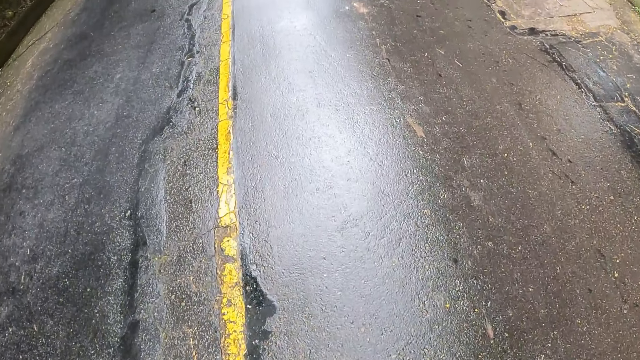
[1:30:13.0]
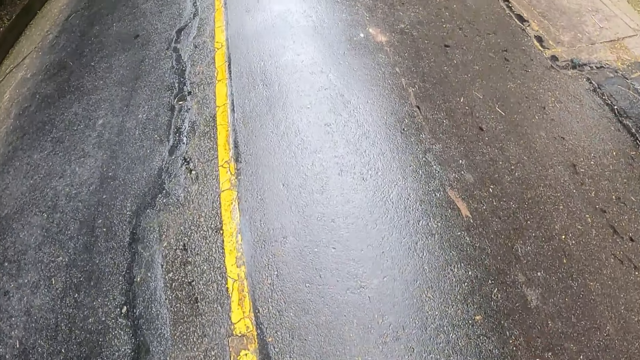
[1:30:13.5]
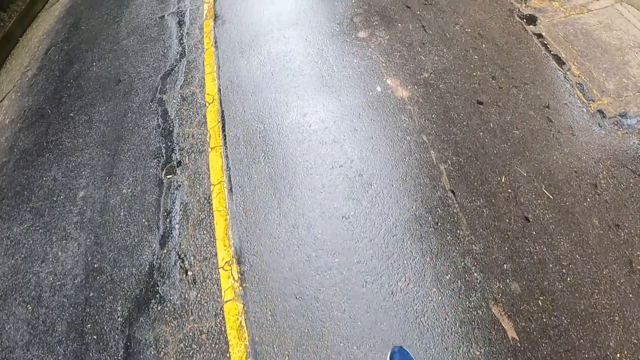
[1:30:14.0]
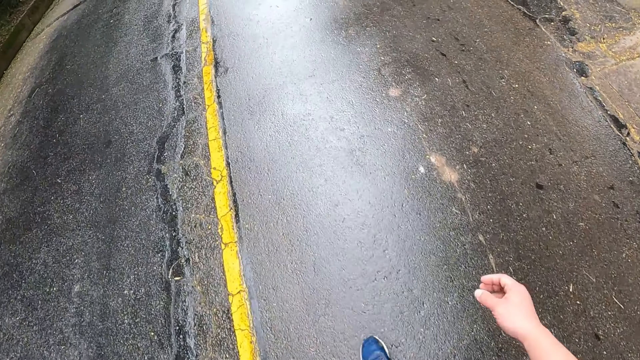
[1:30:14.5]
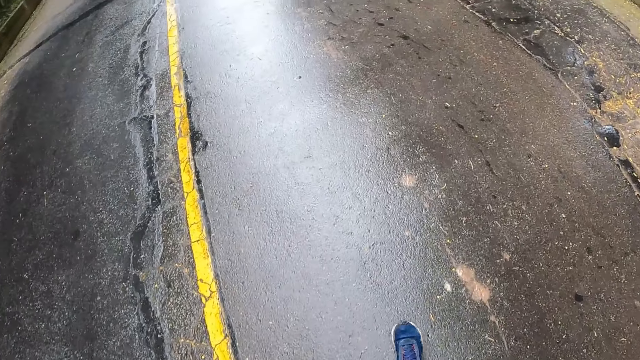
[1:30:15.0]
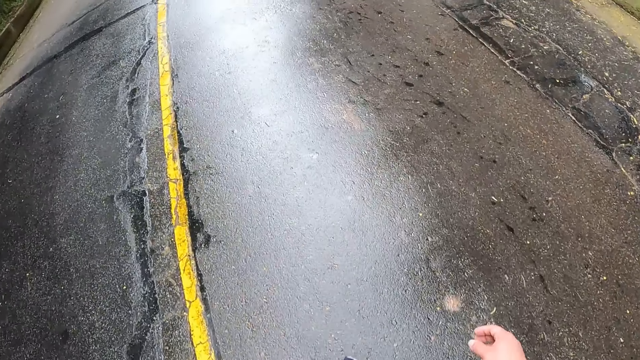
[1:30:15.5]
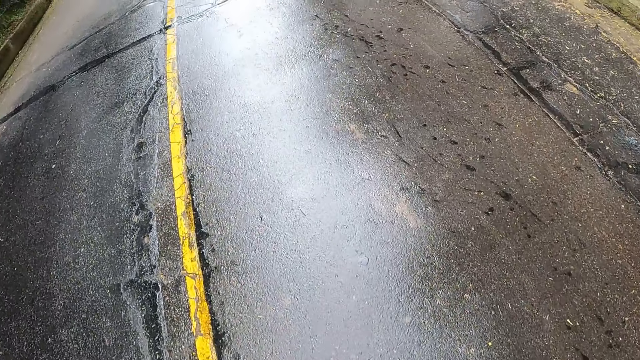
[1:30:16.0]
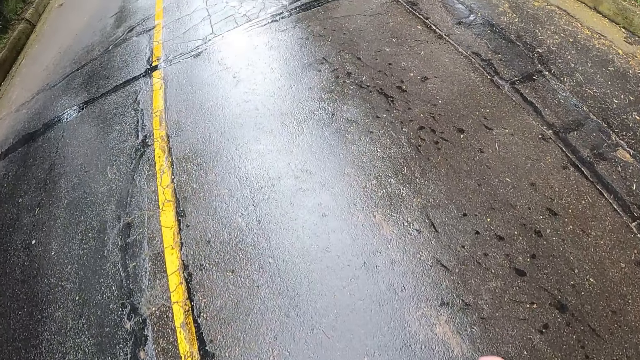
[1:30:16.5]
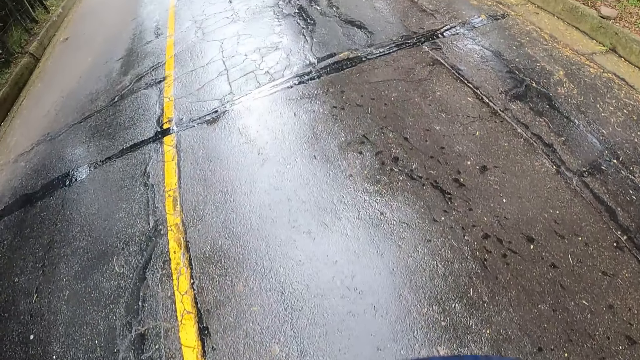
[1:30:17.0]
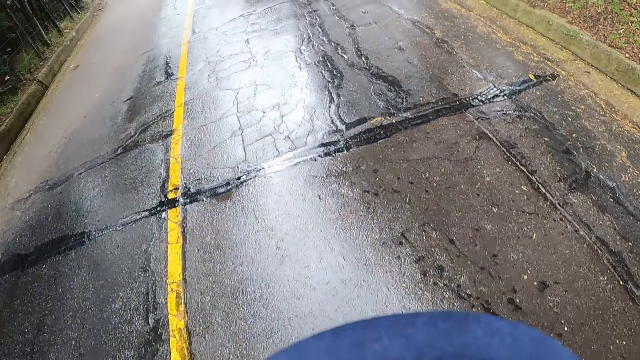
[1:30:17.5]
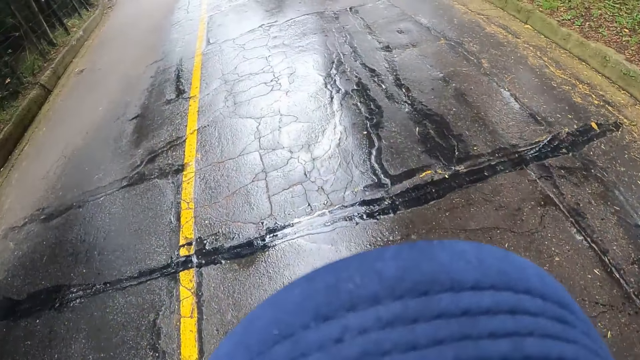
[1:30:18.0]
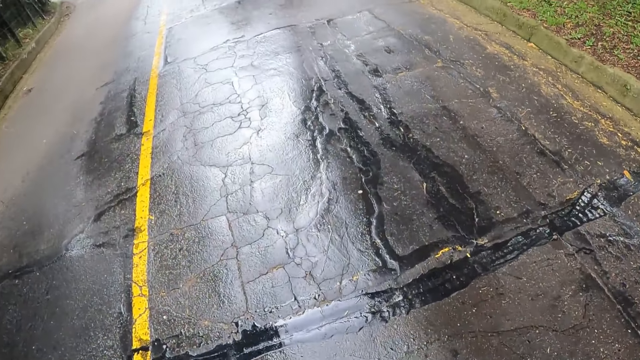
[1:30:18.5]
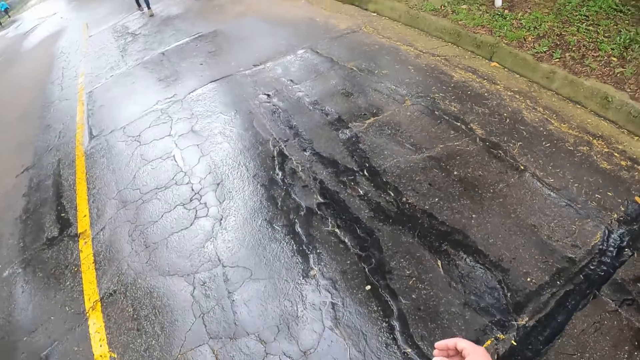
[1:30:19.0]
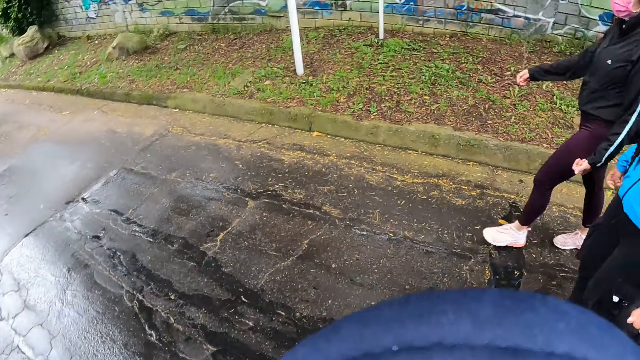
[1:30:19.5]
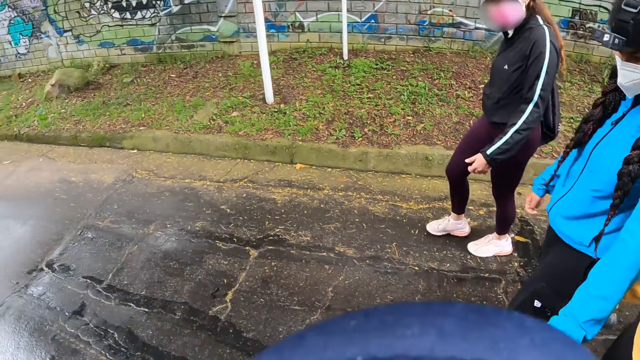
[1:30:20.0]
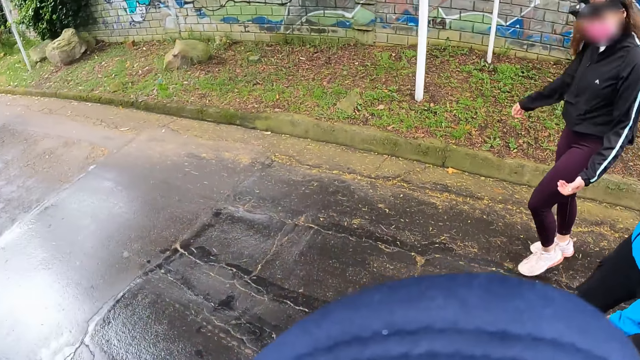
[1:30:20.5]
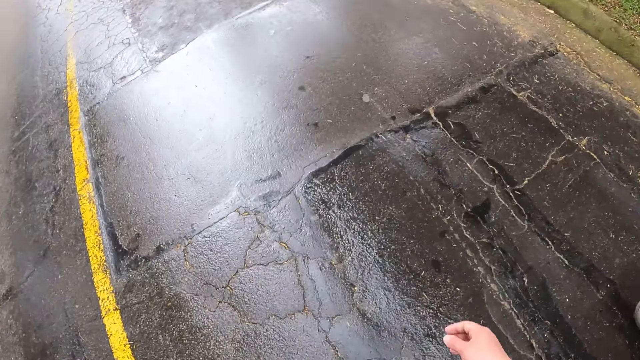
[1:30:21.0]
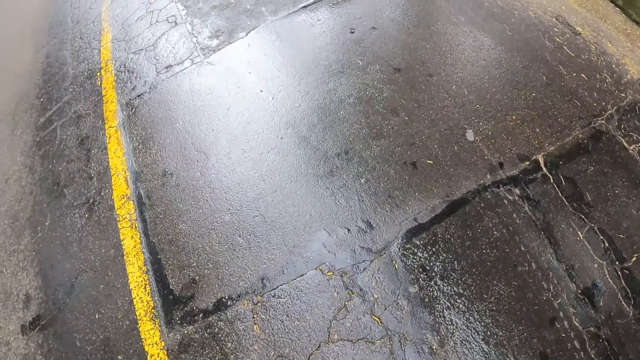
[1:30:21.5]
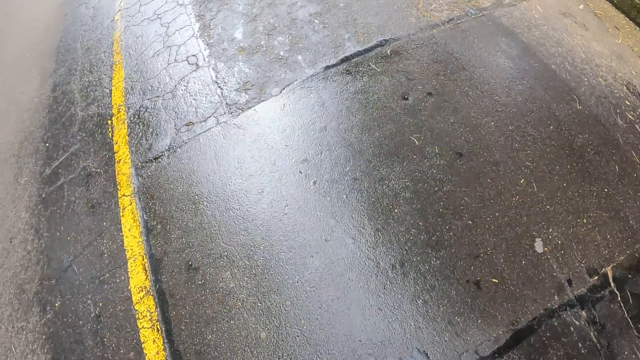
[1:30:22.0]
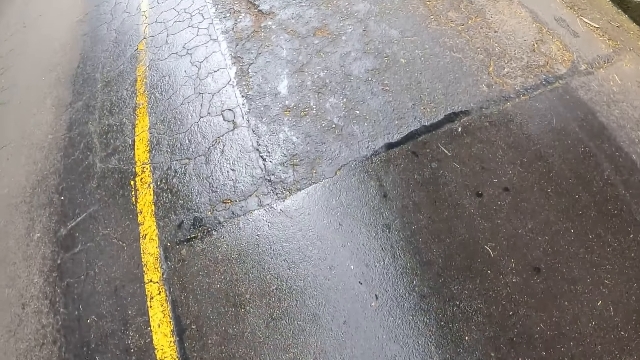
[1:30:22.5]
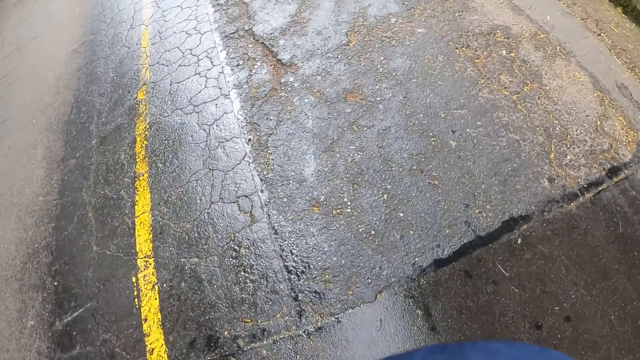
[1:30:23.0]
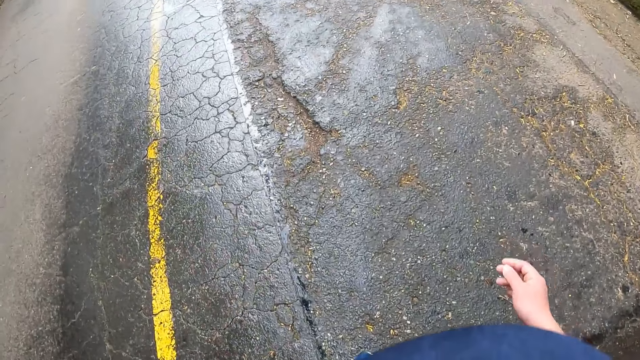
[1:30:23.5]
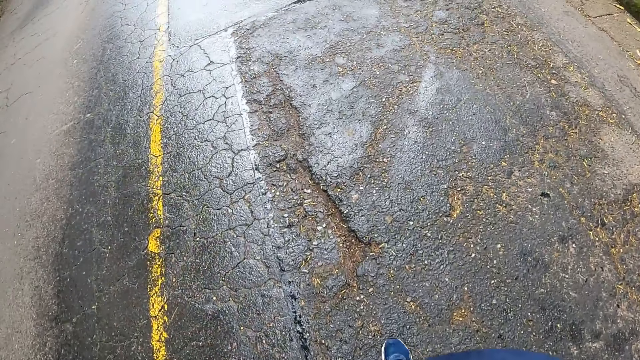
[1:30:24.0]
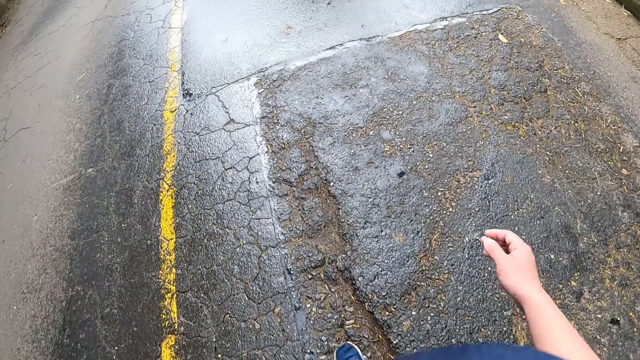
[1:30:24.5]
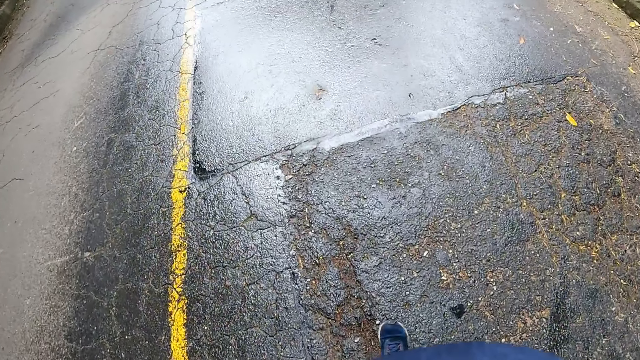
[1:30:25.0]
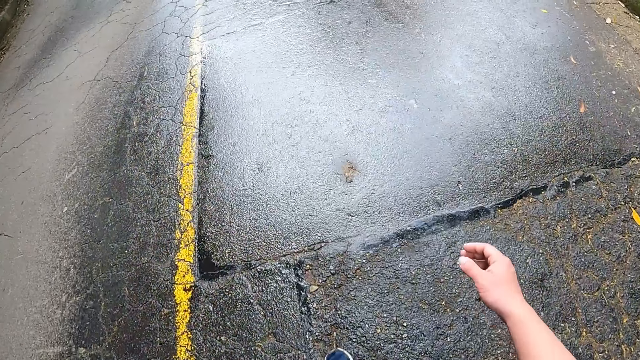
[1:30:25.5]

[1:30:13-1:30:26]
The camera wearer interacts with a woman. They converse with people. They walk on the road.

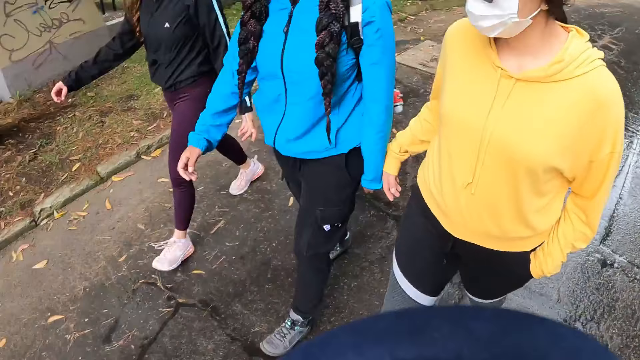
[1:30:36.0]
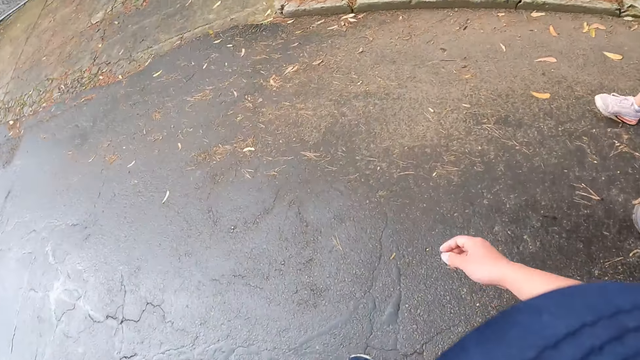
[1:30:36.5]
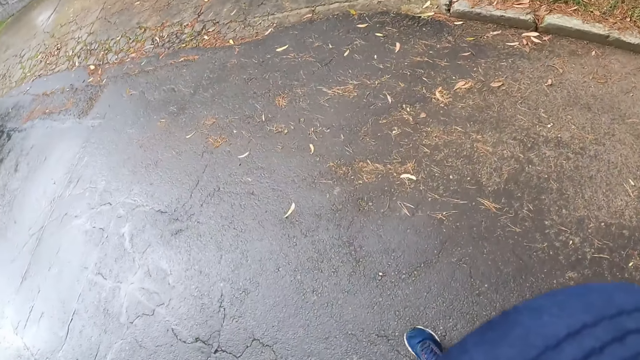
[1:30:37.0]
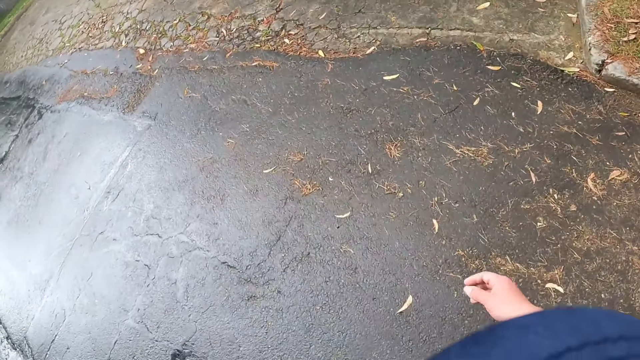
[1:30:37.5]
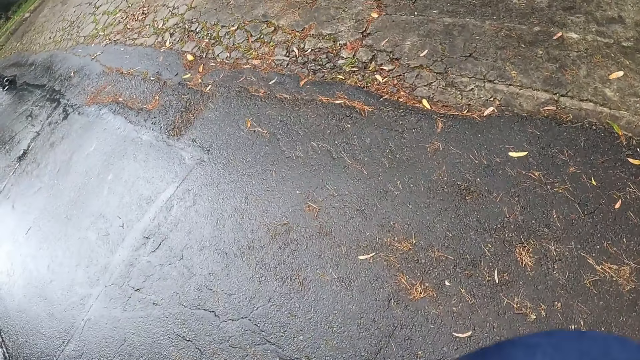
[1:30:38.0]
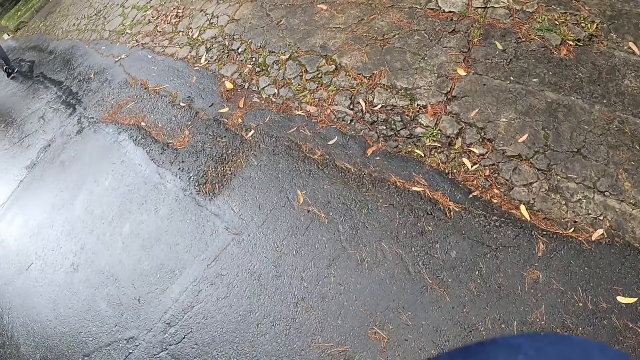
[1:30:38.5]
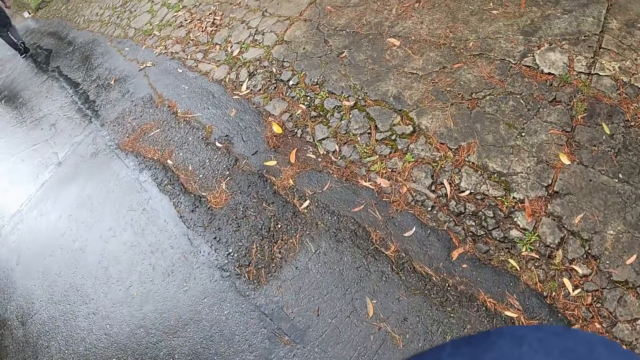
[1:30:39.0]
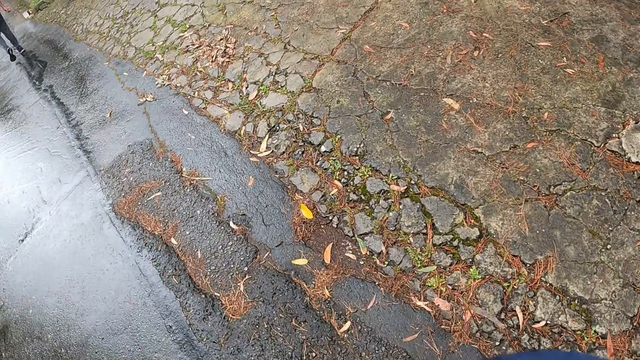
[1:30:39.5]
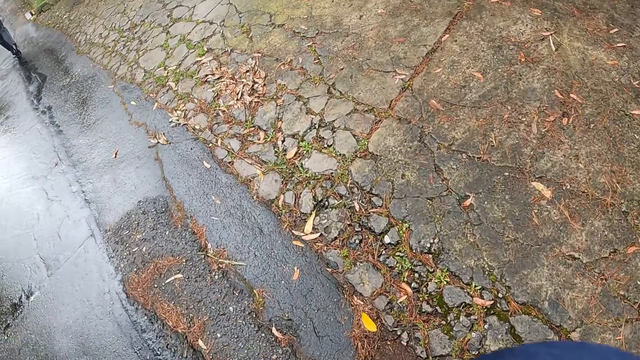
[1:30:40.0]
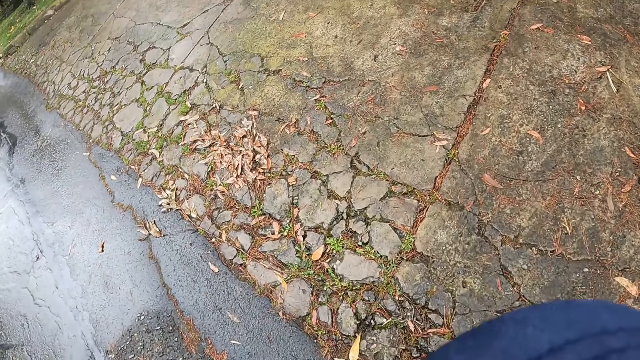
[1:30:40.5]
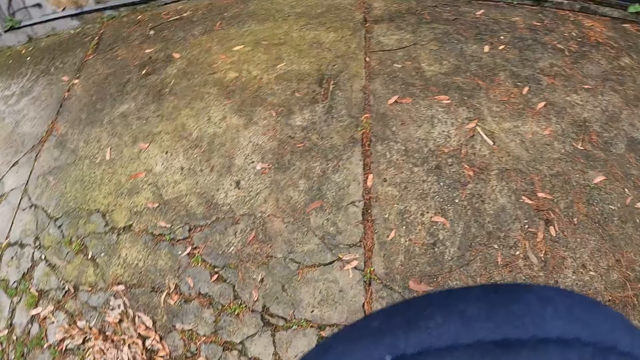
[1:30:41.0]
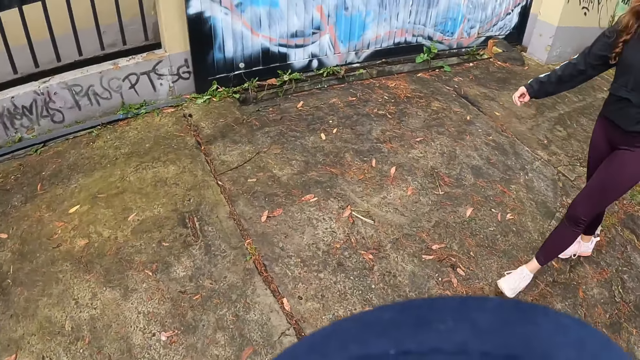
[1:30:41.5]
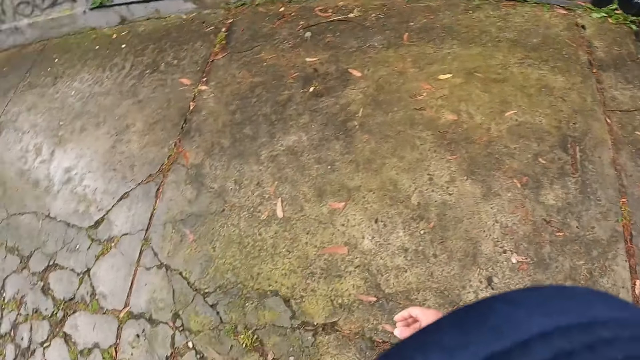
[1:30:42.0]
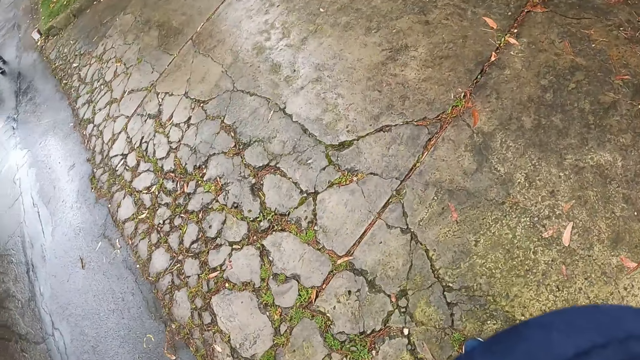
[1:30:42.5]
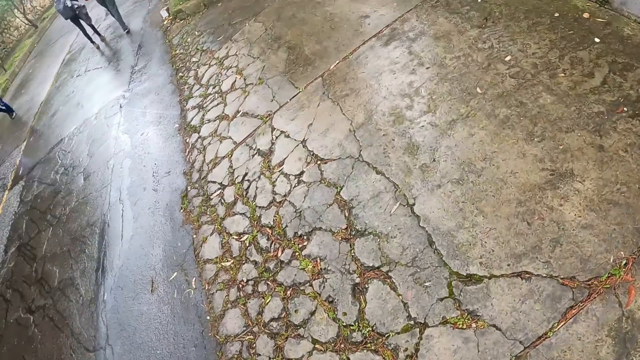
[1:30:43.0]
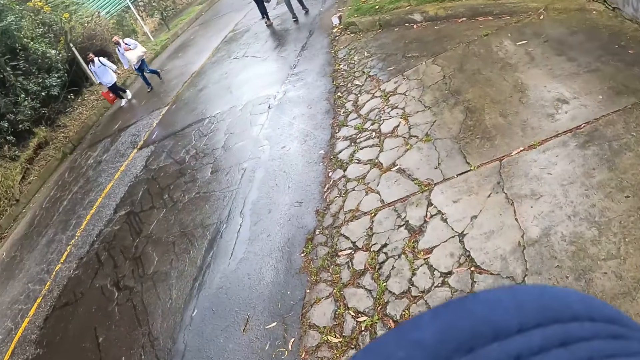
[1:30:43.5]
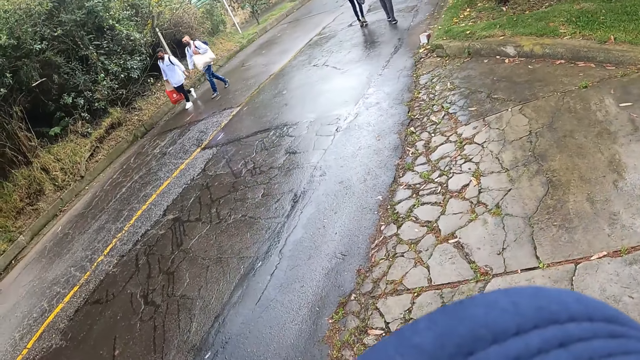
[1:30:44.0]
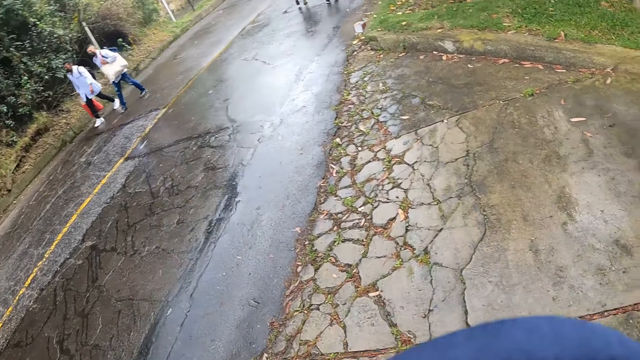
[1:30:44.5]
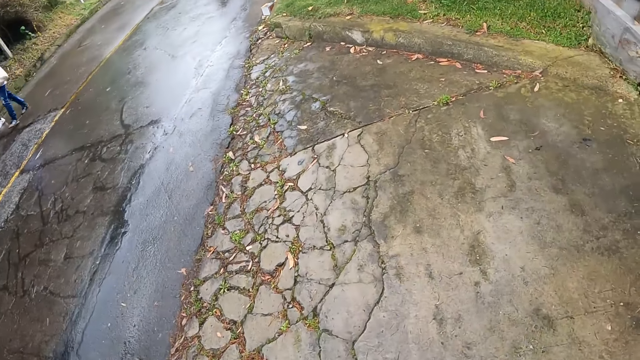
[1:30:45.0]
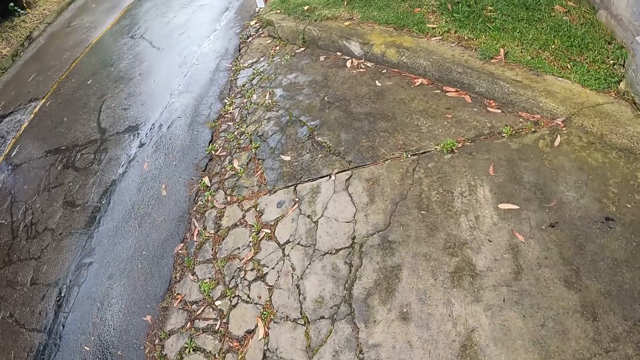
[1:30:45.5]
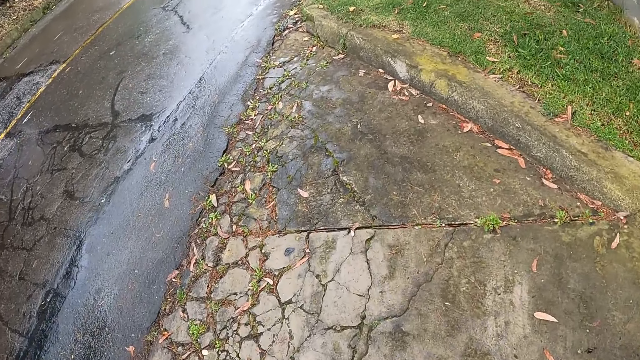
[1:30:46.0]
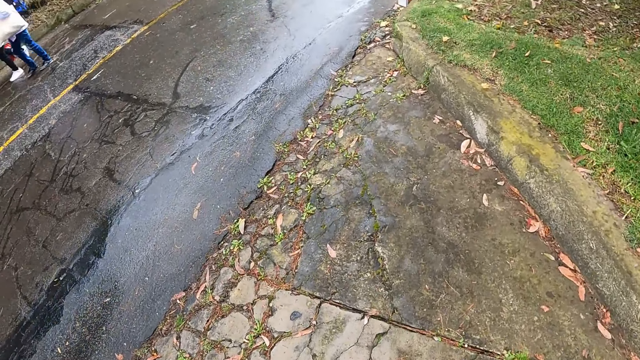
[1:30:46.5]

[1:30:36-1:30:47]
The camera wearer interacts with the woman. They converse with people. They walk on the road. They converse with the people. They walk on the road.
